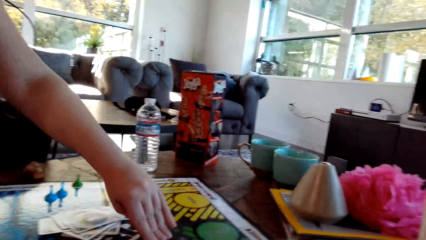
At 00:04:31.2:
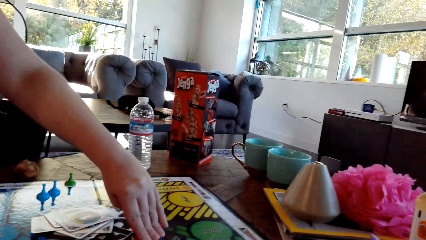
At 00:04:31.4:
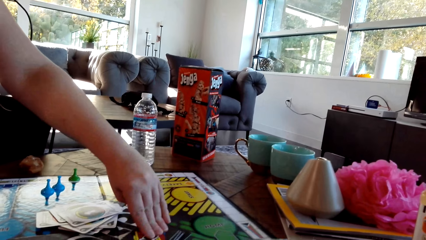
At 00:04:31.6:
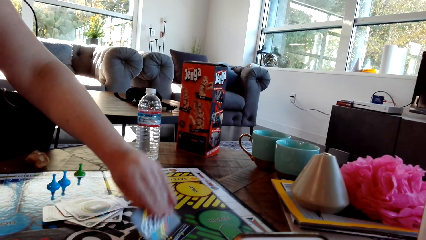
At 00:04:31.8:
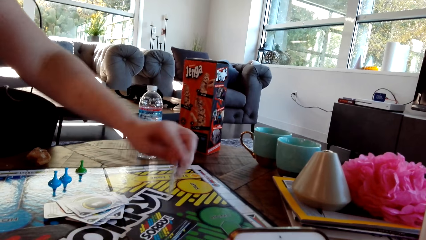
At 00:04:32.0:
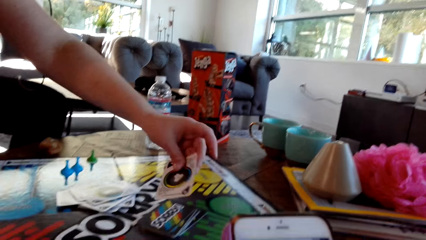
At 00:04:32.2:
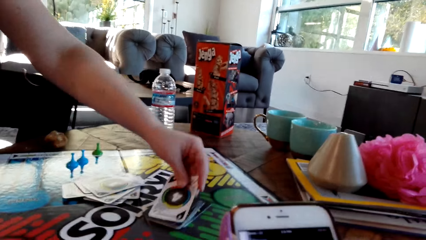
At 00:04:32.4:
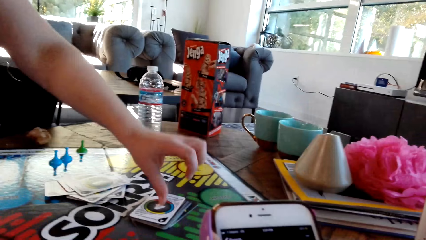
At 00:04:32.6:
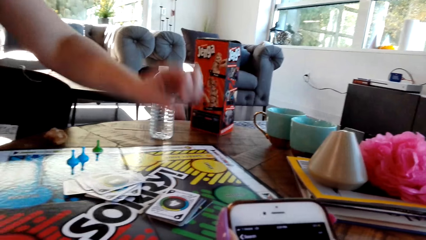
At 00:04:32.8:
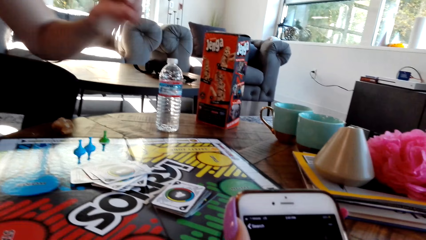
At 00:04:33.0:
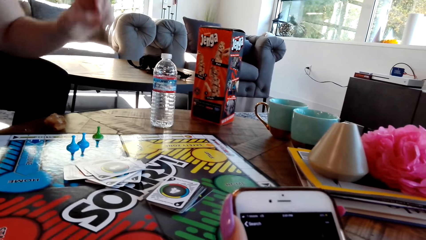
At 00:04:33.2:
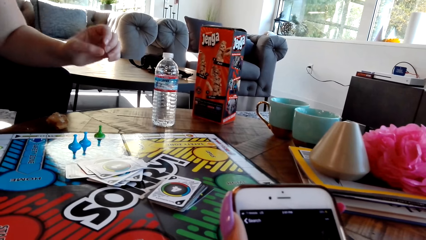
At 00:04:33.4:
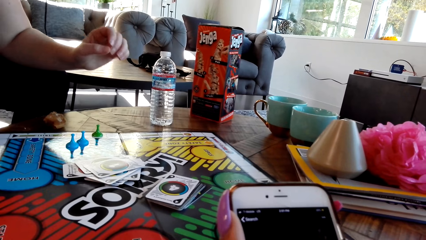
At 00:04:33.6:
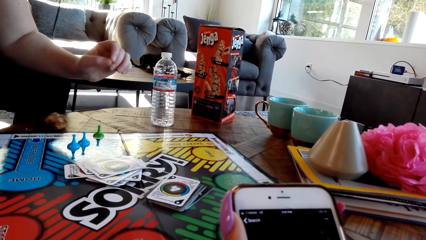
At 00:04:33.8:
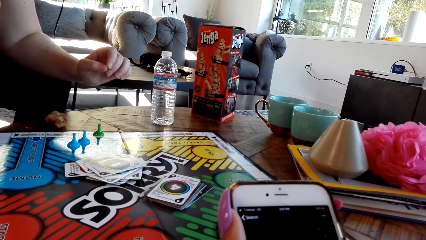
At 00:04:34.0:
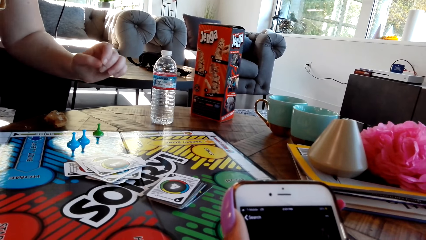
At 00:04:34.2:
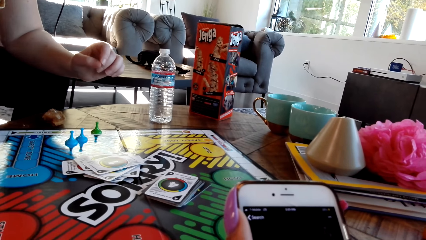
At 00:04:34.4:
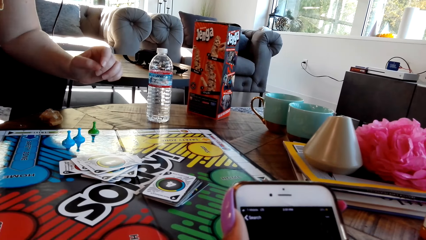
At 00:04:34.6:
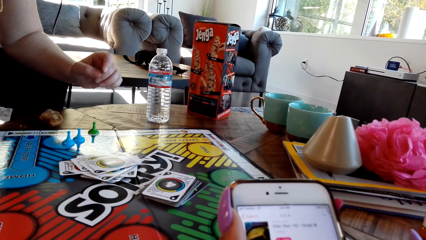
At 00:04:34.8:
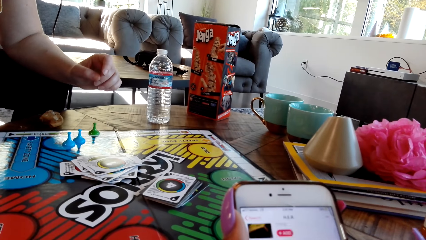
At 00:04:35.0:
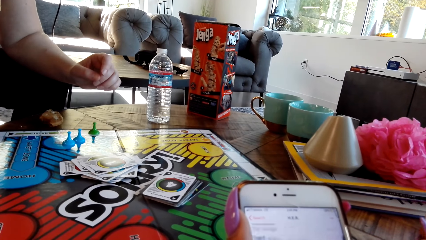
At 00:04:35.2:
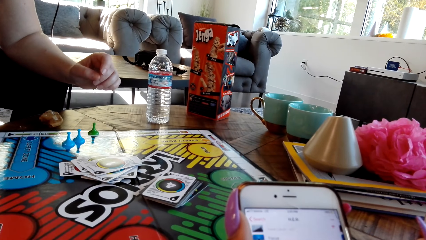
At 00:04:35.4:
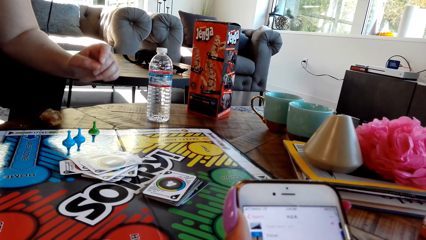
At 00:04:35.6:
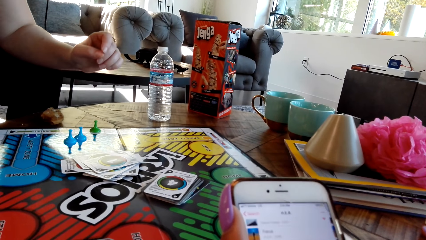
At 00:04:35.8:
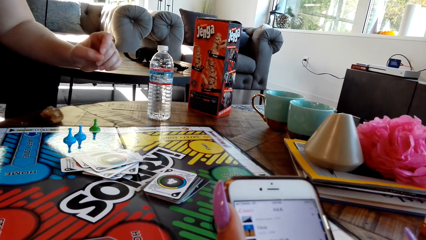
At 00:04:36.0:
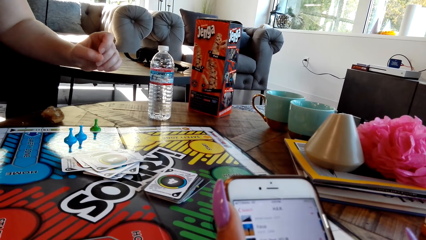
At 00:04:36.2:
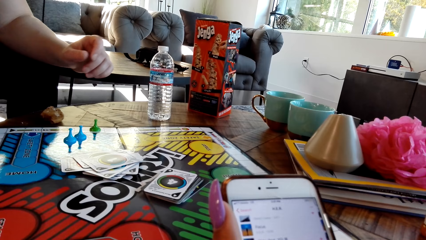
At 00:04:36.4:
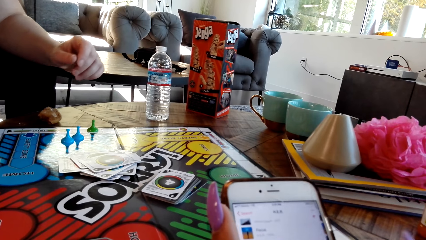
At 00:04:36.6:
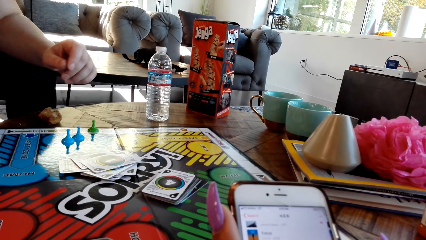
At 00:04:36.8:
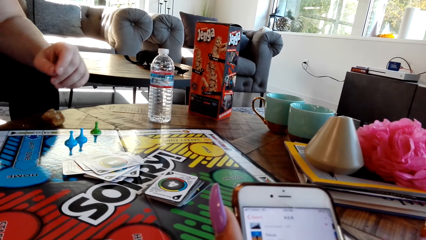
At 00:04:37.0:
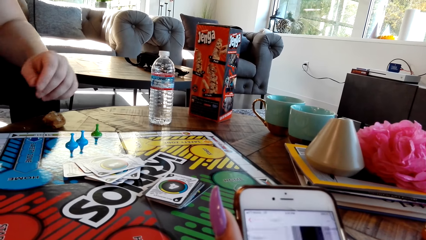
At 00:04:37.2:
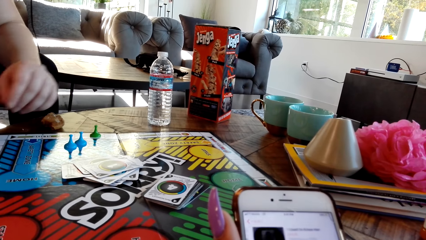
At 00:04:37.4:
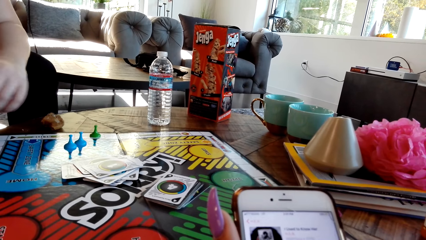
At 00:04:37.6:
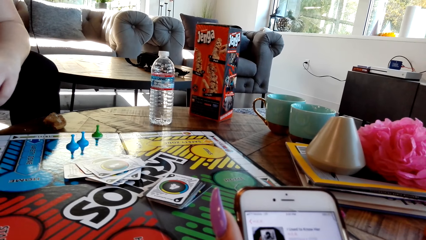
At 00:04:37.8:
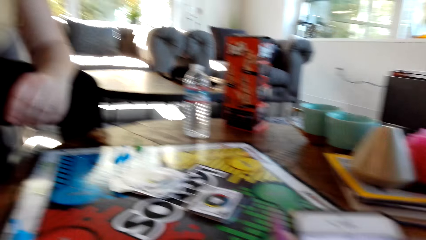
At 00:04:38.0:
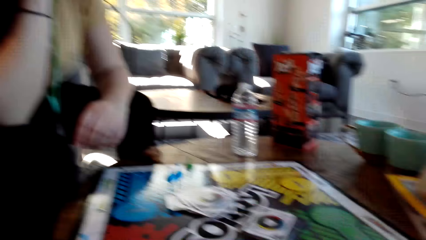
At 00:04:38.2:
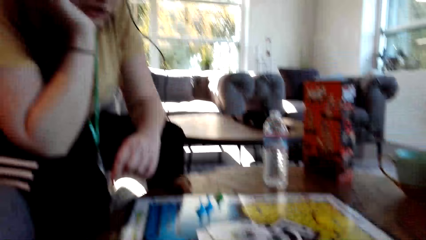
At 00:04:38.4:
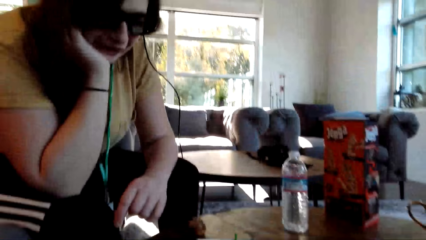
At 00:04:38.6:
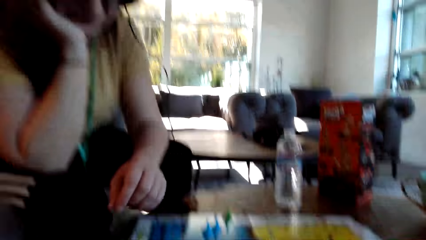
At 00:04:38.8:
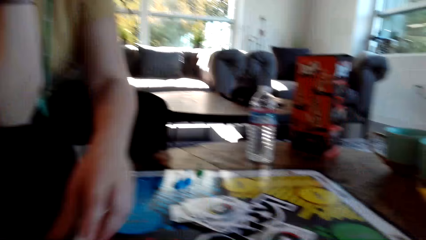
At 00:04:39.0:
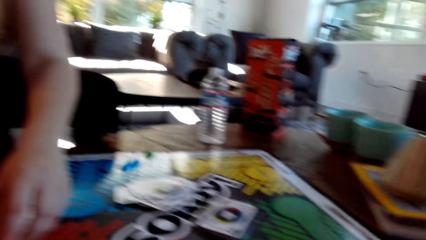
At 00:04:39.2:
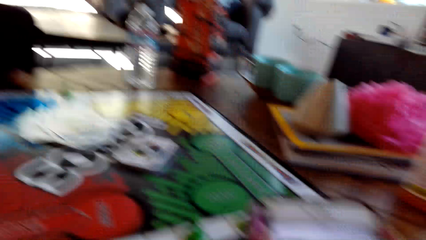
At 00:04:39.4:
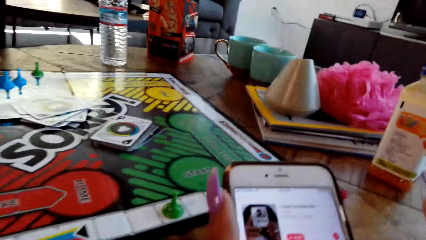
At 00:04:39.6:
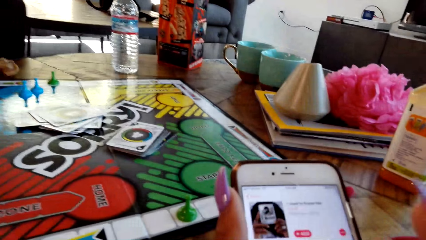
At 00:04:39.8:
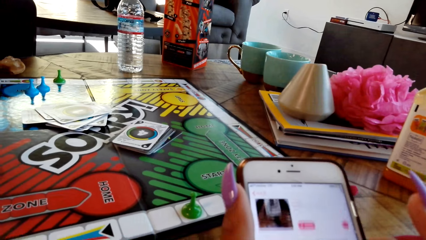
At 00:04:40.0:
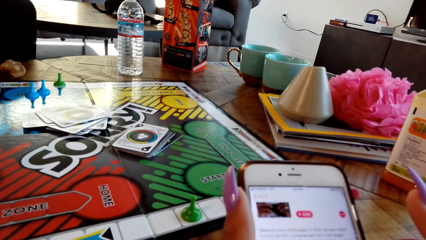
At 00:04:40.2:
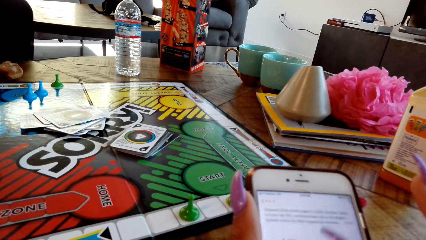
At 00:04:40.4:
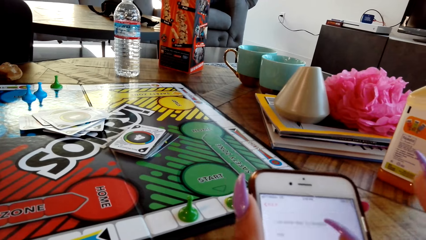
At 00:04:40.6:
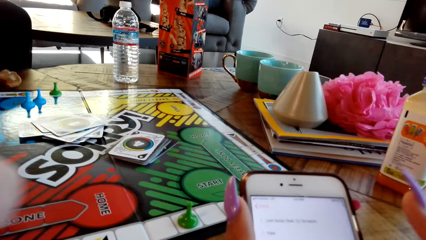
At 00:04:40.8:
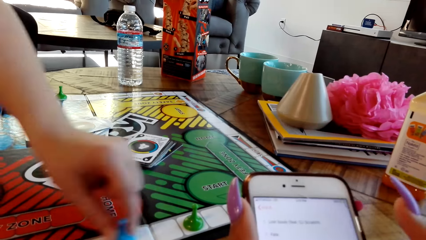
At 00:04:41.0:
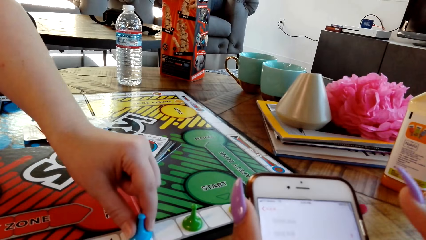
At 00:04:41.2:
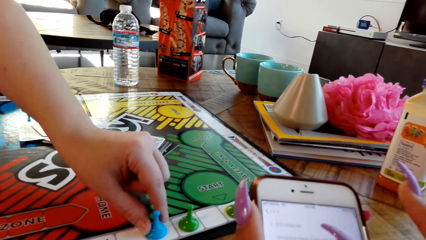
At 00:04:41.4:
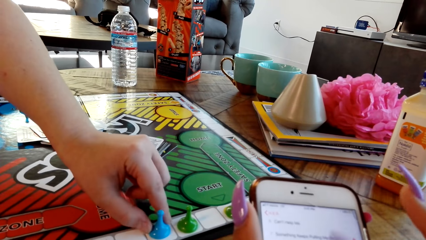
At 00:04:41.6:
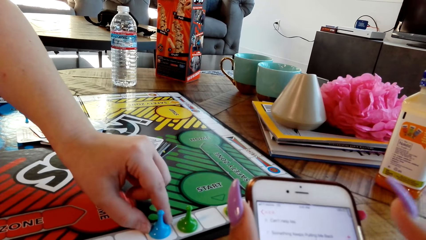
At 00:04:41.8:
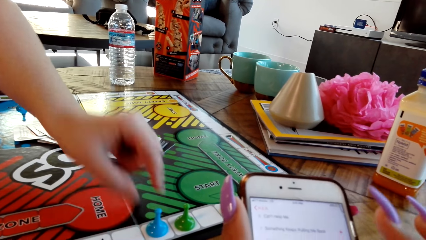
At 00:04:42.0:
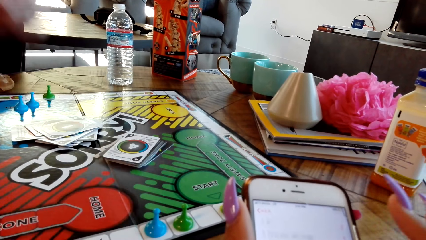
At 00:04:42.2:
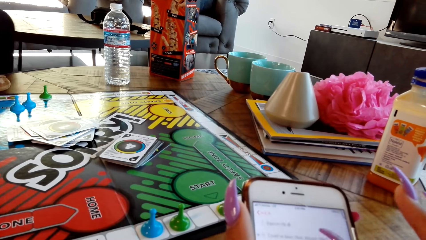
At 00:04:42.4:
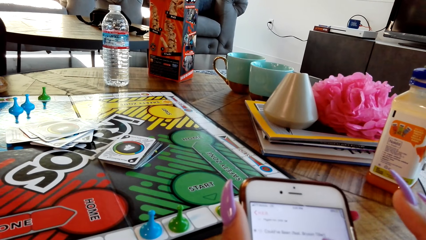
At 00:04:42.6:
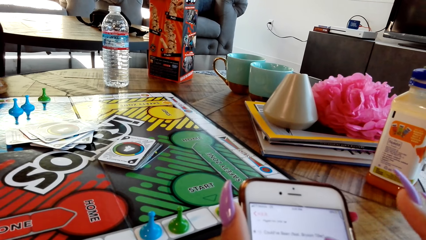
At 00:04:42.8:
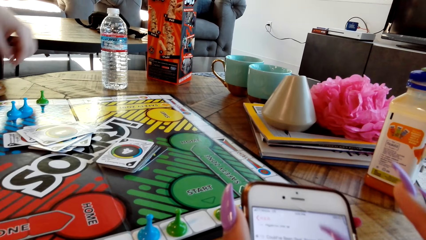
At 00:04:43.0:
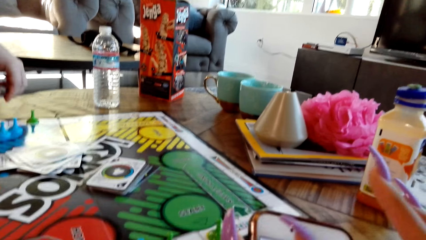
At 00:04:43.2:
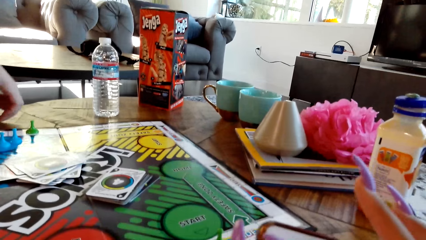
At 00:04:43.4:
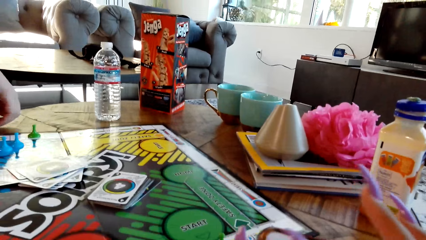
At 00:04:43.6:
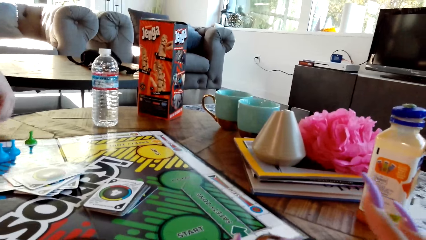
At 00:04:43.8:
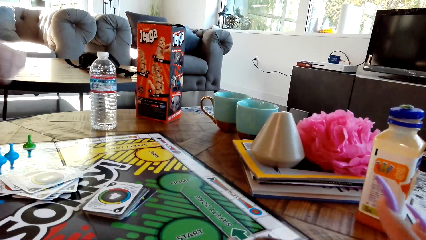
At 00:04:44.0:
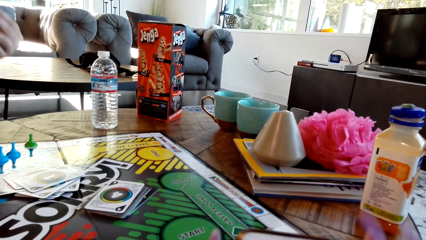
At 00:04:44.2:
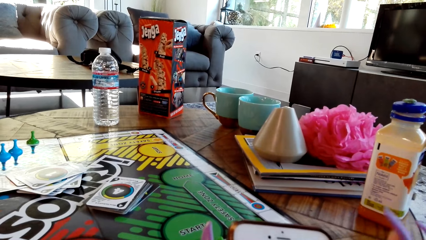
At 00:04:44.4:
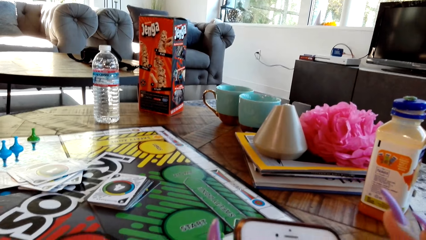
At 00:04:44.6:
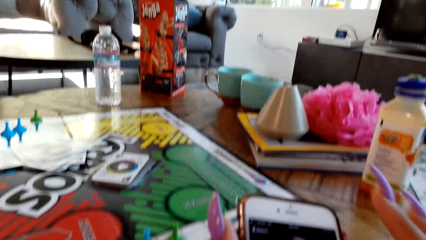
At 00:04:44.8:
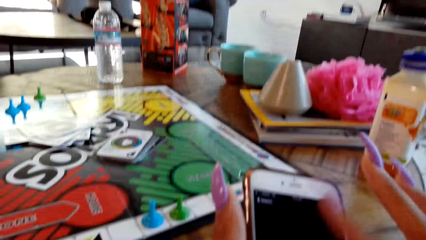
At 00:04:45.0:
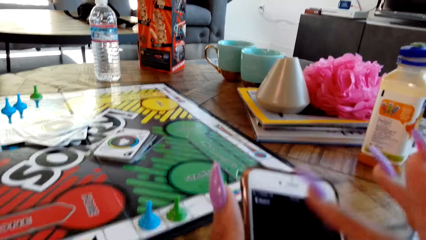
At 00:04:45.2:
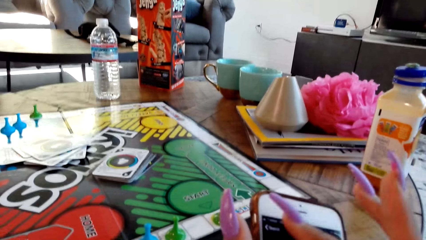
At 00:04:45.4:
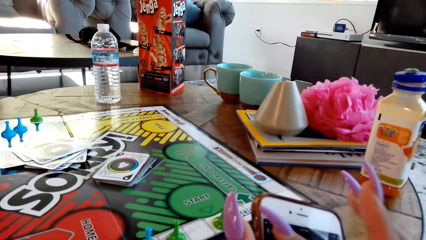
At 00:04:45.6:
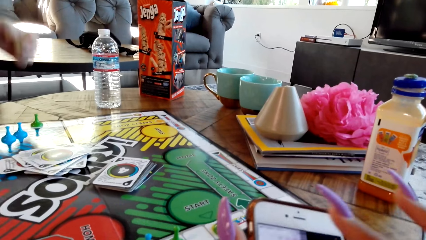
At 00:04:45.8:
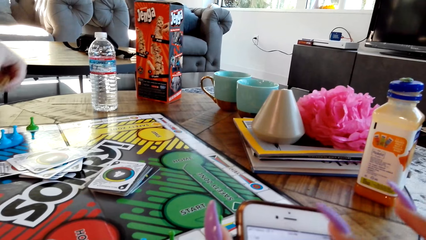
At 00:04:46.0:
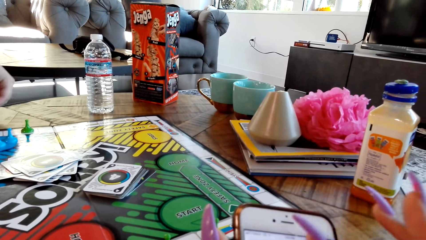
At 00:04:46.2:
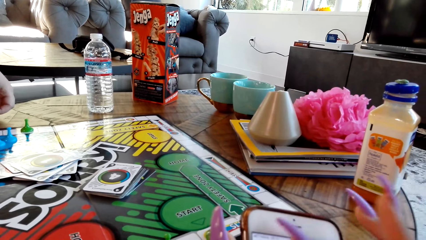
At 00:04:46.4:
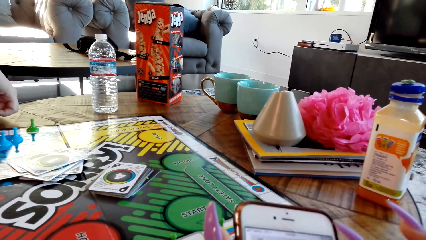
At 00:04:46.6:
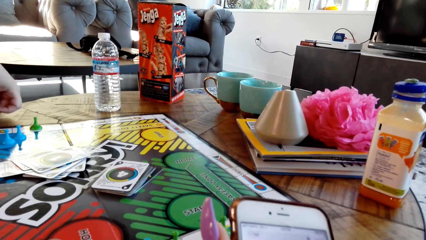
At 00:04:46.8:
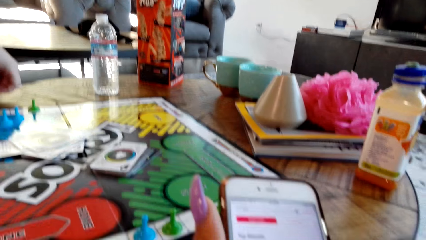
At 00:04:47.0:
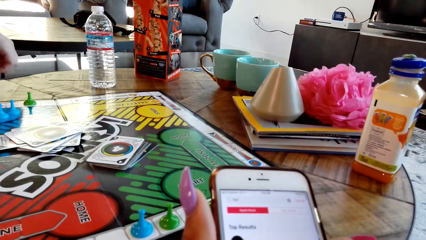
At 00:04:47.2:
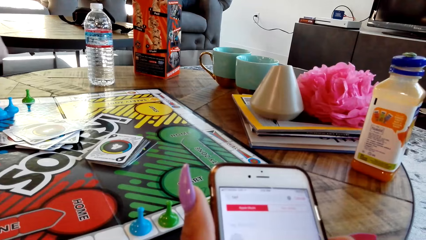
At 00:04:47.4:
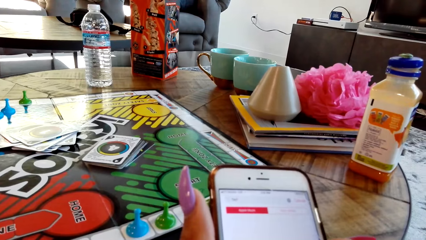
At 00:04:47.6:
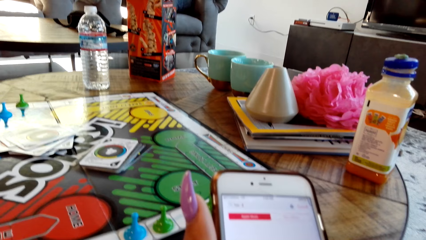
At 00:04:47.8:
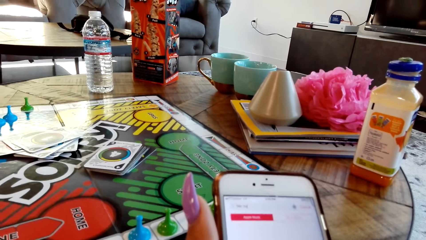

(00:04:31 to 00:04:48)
The woman plays the Sorry game. The woman picks up a card and puts the card on the board. The camera wearer dials the phone. They operate the phone. The woman plays the Sorry game. The camera wearer dials the phone. The woman moves a pawn. The camera wearer operates the phone. They dial the phone and dialogue with the woman.
